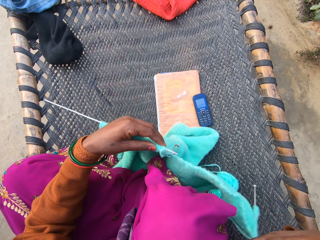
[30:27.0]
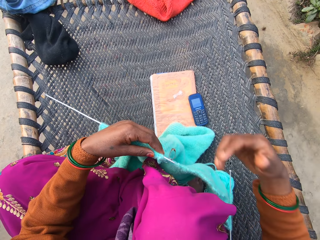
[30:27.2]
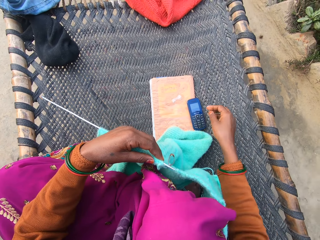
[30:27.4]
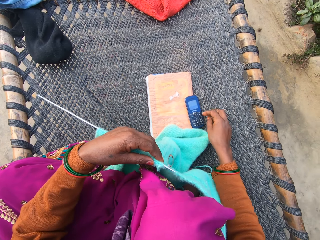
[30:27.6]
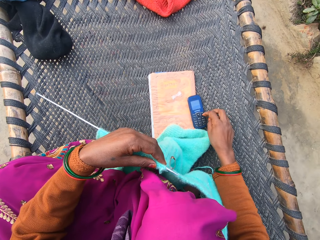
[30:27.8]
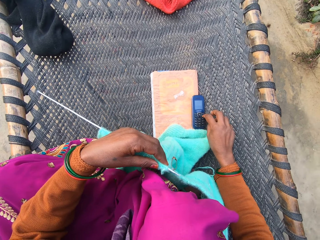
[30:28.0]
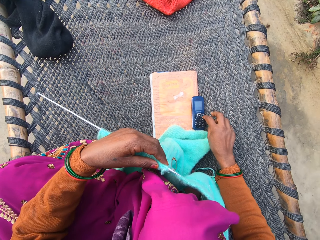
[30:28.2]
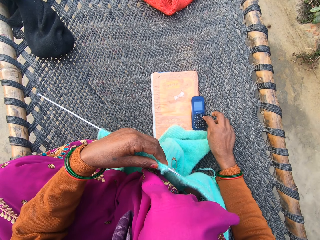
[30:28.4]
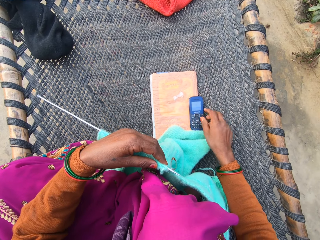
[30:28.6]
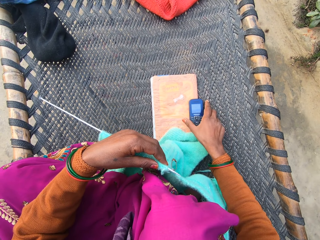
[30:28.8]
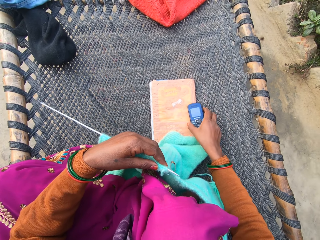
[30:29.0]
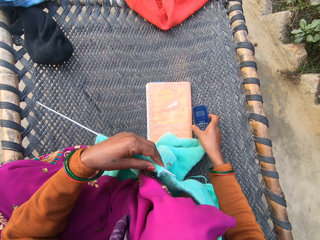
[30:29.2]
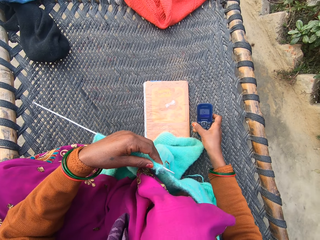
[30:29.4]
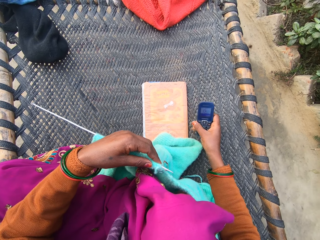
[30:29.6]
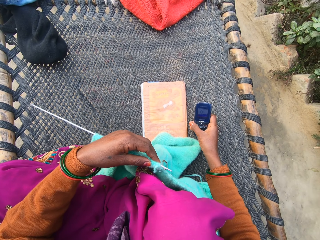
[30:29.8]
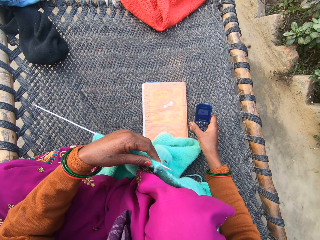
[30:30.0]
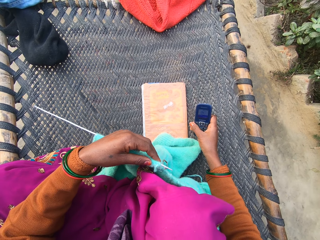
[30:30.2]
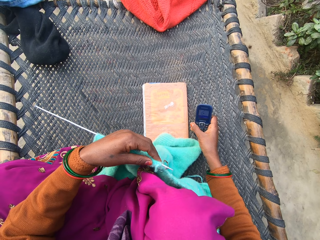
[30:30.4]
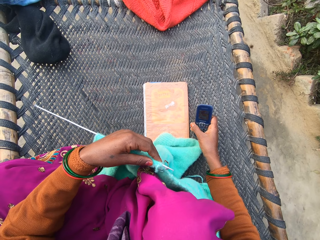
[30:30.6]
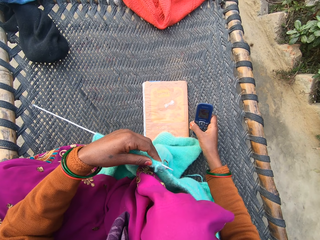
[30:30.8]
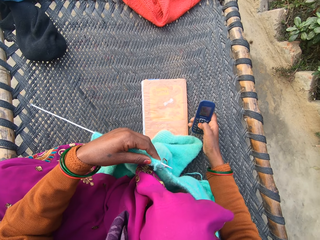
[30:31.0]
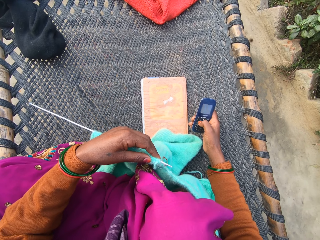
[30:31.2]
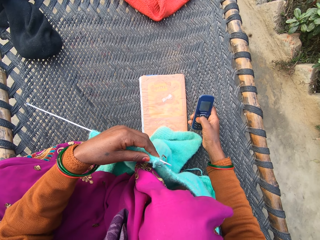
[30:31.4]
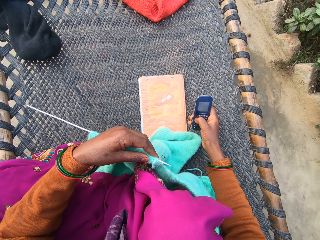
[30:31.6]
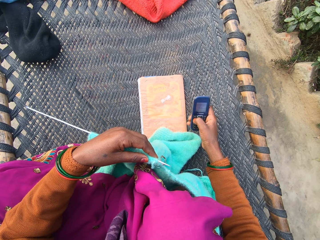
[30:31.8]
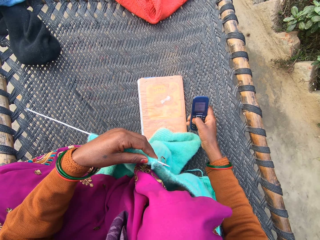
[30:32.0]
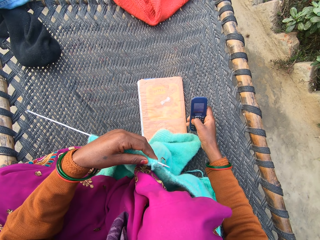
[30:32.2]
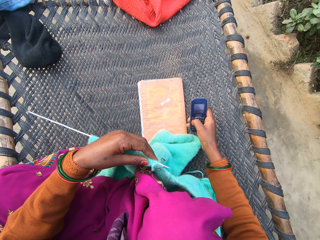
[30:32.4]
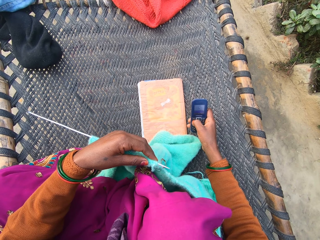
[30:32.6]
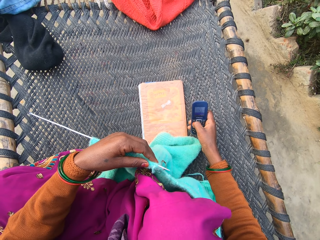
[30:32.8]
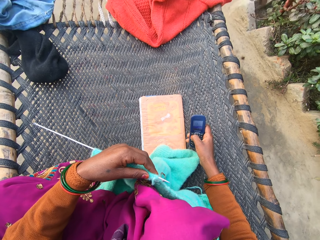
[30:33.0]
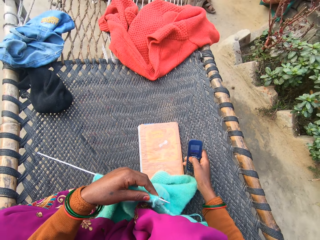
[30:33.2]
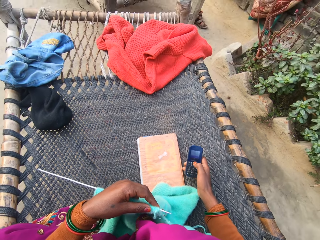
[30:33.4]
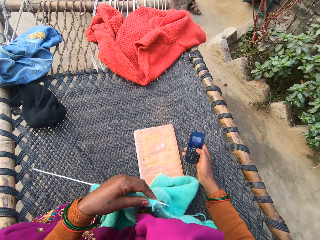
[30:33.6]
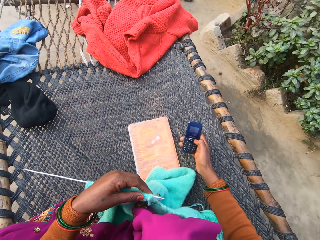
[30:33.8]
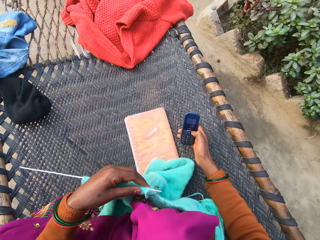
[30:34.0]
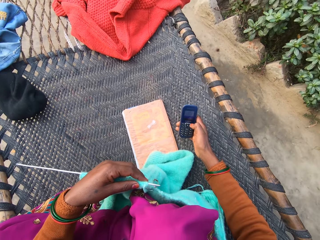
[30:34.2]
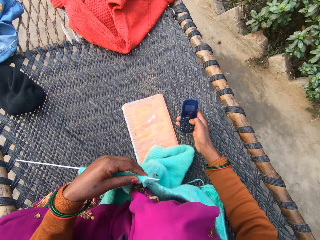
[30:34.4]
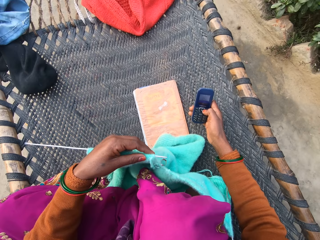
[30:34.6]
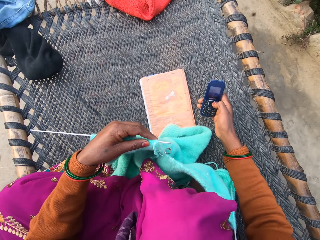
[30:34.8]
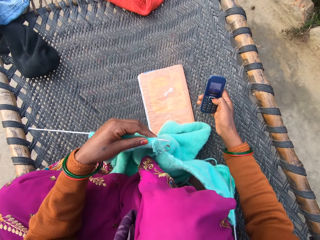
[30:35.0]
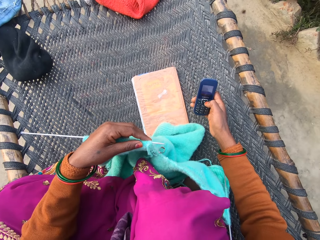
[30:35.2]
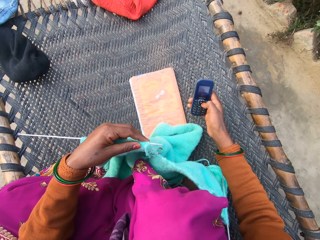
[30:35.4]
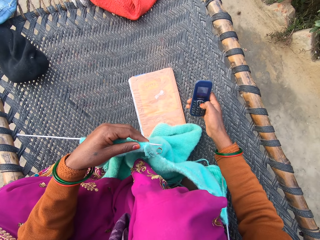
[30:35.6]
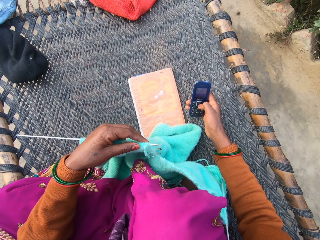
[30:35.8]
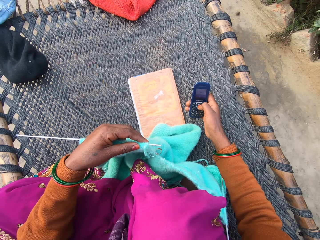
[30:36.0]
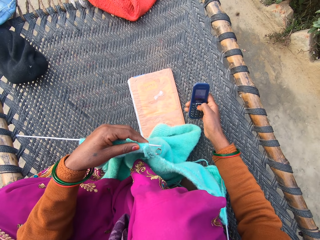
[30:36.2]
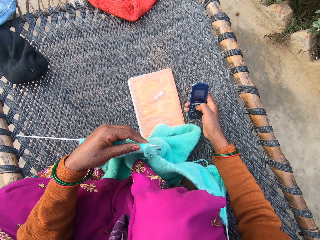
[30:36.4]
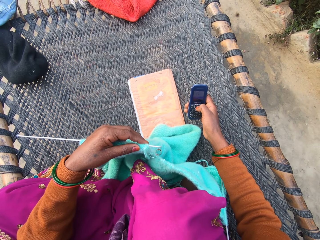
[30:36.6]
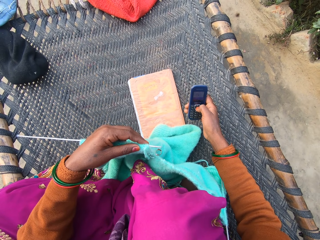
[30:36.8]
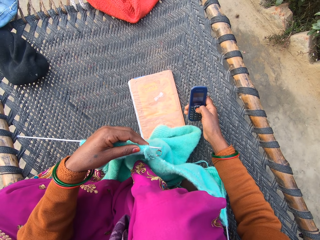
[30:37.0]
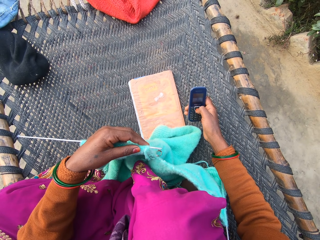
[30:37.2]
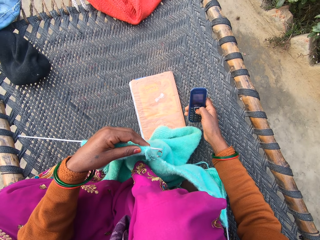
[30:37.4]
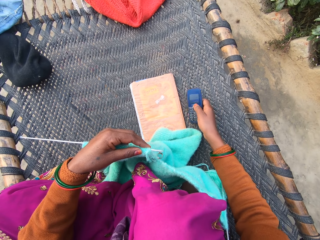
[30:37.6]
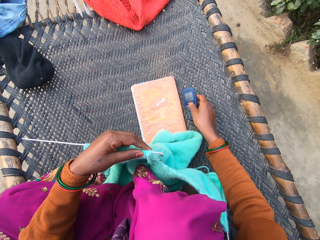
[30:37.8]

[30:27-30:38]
The camera wearer presses the button on the phone with her right hand on the rattan mat. She picks up the phone with her right hand from the rattan mat. She presses the button on the phone with her right hand on the rattan mat. She presses the phone. She presses the phone again.

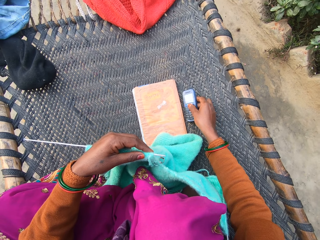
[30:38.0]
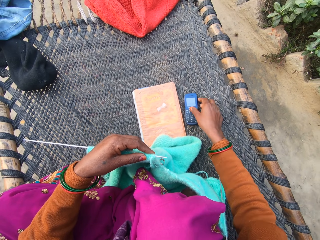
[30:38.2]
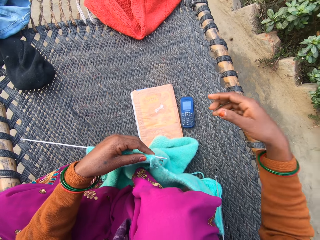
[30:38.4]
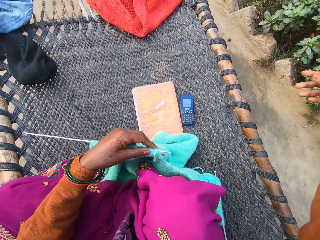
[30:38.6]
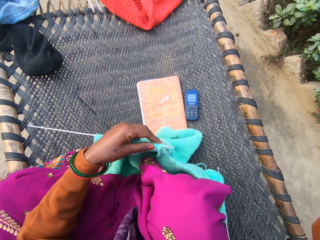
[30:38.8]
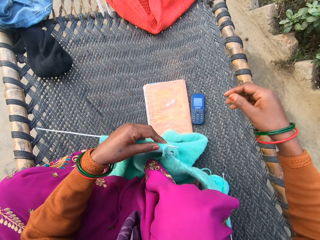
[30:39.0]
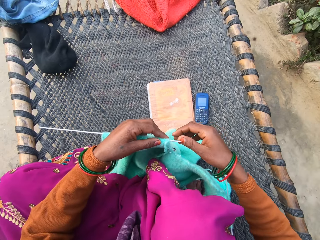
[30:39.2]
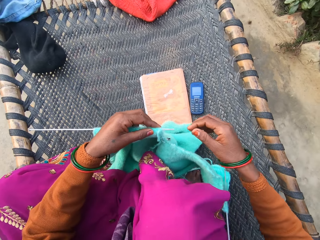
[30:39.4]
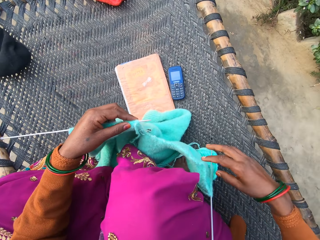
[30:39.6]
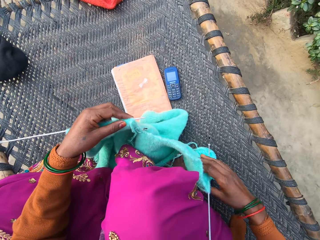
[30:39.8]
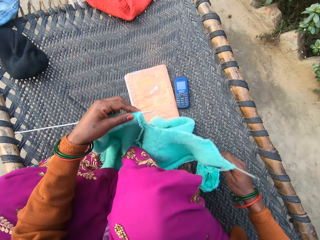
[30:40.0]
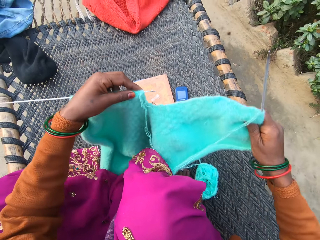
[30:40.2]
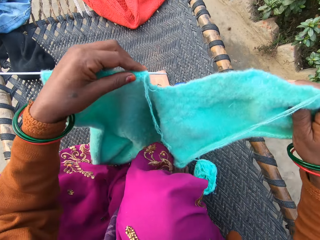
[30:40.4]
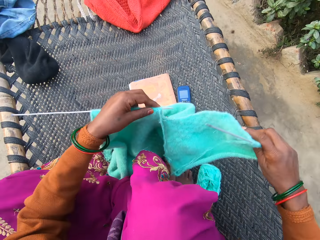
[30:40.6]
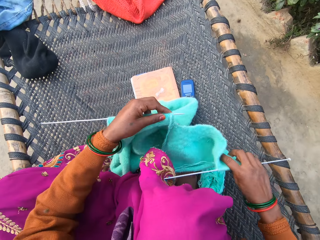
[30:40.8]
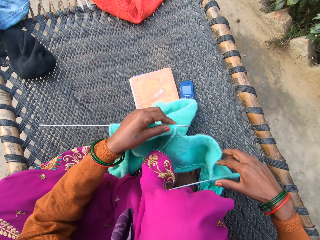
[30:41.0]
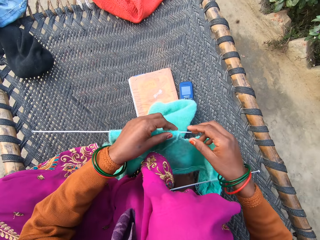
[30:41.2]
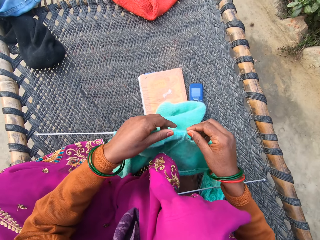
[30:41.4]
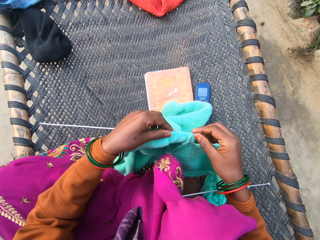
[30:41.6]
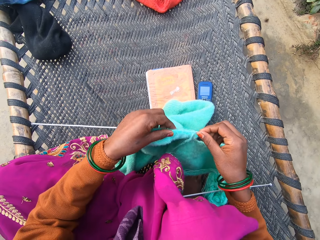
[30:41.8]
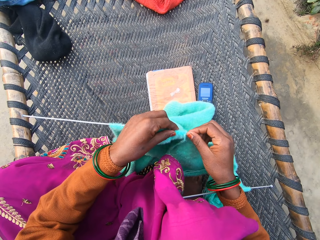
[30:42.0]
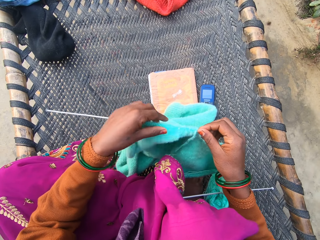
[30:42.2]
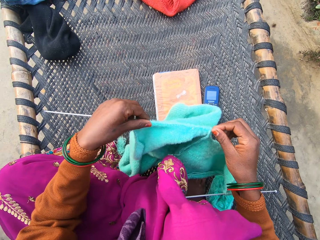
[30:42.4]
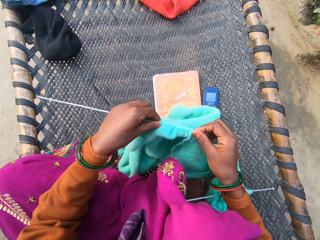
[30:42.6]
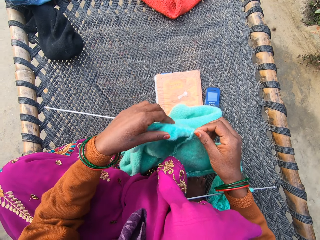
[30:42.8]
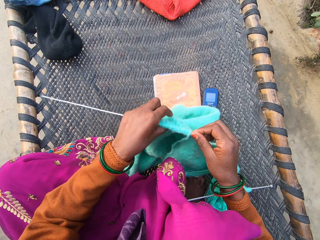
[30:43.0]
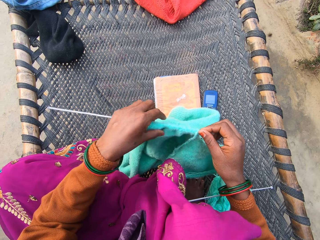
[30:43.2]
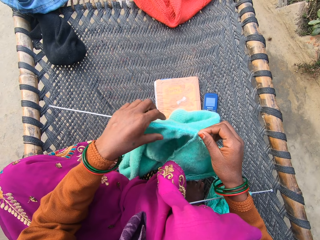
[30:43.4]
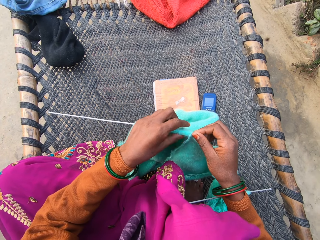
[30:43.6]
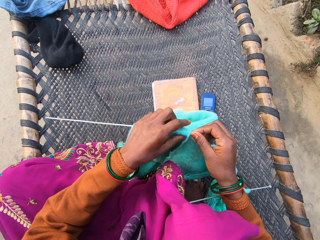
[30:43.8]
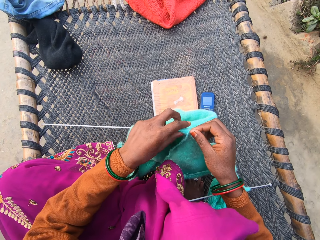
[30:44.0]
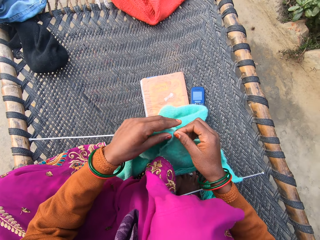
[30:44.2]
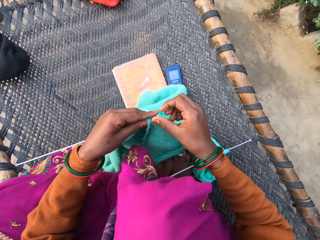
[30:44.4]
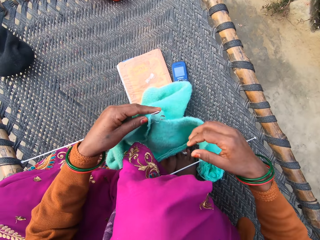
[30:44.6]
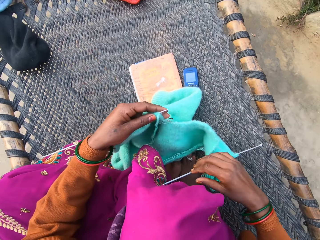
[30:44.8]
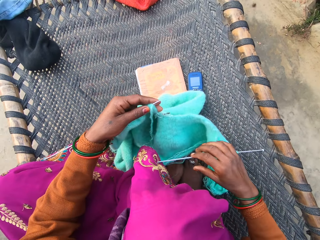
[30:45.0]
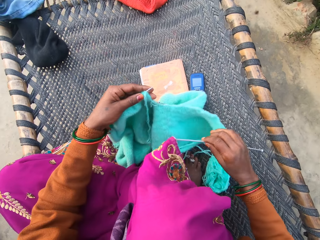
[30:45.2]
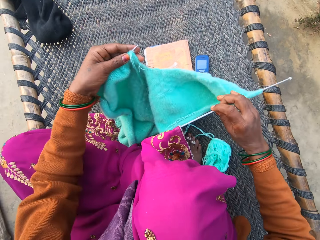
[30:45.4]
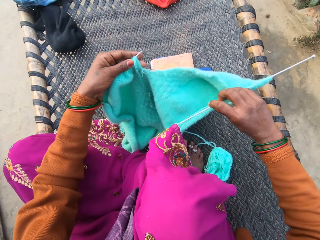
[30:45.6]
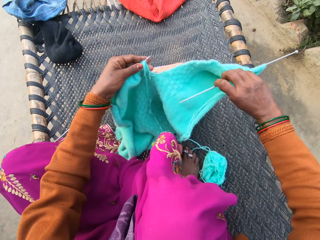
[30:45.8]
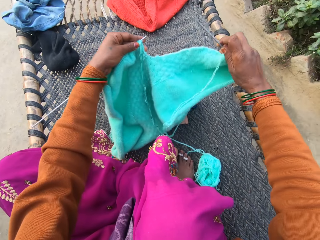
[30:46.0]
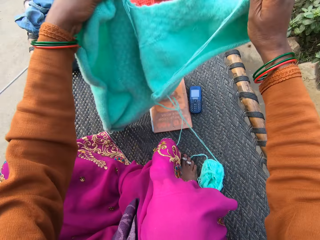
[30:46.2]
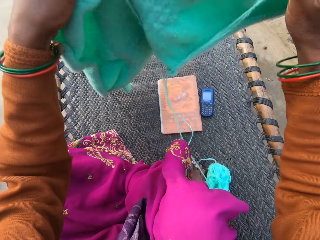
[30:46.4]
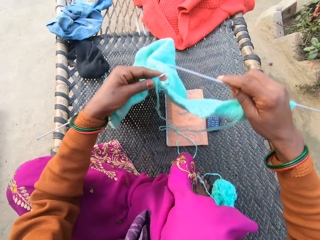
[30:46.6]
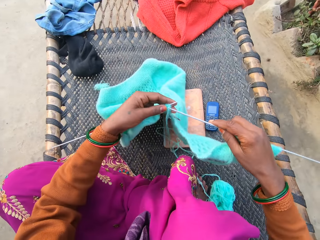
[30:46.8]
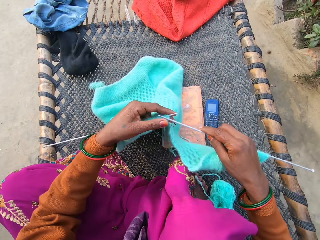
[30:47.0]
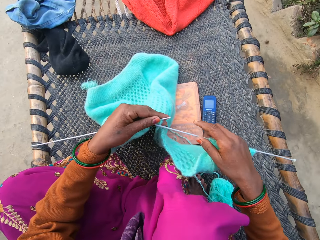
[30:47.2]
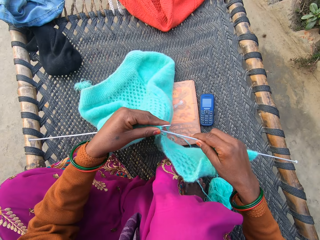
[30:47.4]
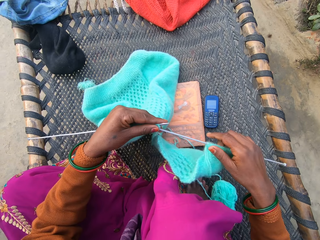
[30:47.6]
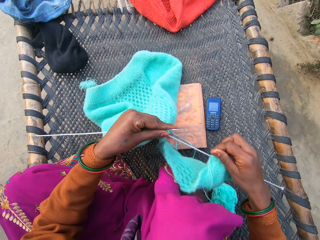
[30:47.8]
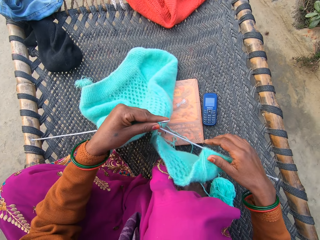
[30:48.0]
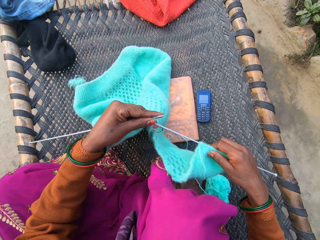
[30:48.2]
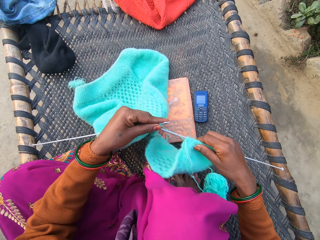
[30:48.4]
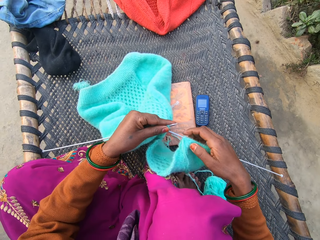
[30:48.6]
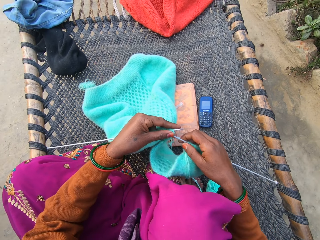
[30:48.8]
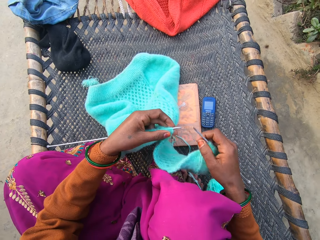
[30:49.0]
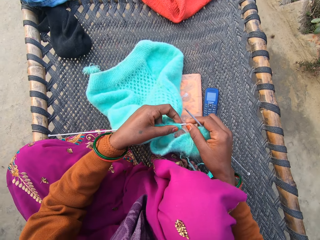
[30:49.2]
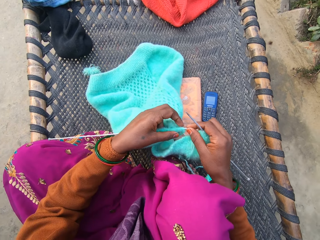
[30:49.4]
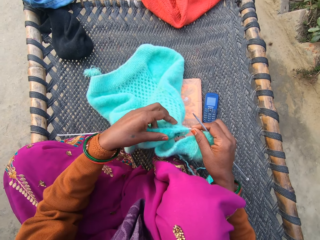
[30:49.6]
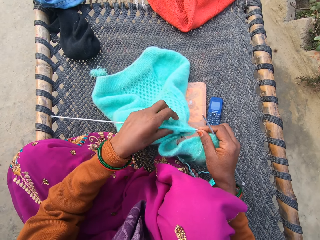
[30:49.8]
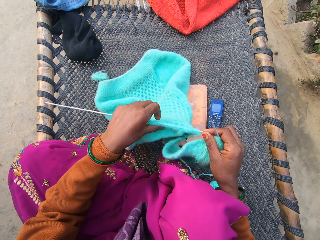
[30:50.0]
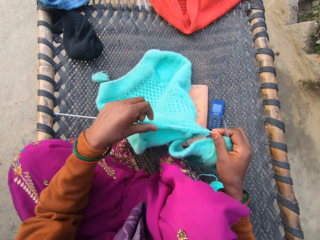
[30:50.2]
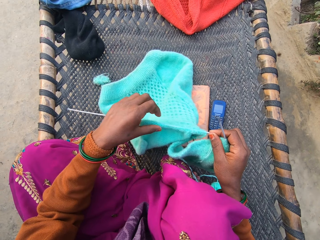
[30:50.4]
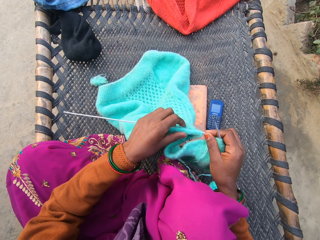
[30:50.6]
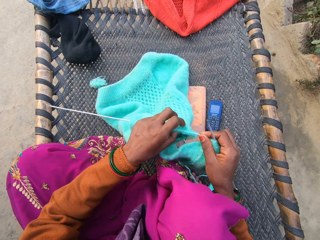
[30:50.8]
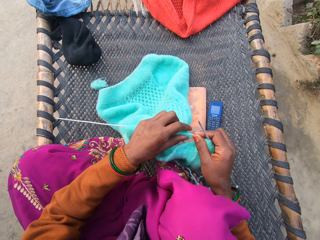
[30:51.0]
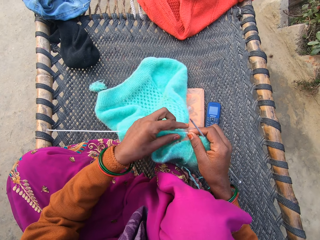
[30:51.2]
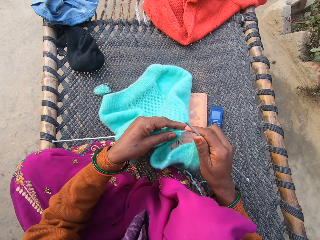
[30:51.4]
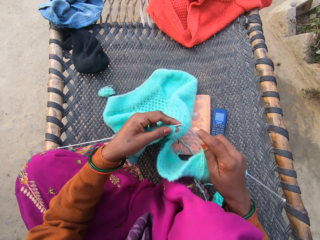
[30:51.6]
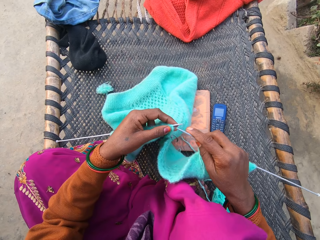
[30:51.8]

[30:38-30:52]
The camera wearer drops the phone on the rattan mat with her right hand. She lifts her right hand. She shakes her right hand on the rattan mat. She picks up a needle. She adjusts the yarn on the knitted needle with both of her hands on the rattan mat. She pushes the needle. She picks up the needle. She pushes a cloth.
